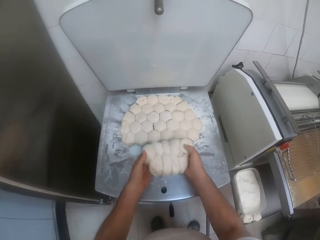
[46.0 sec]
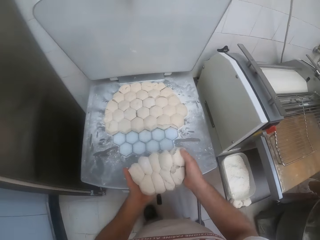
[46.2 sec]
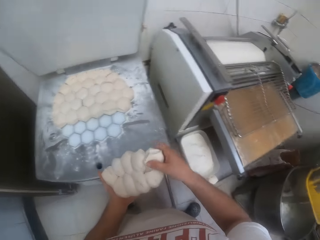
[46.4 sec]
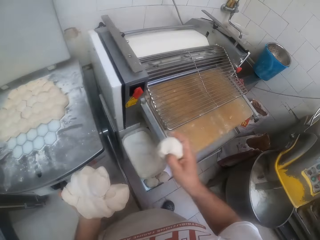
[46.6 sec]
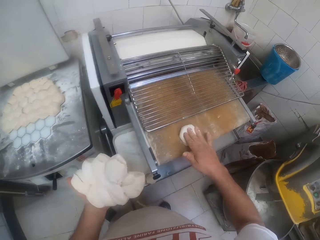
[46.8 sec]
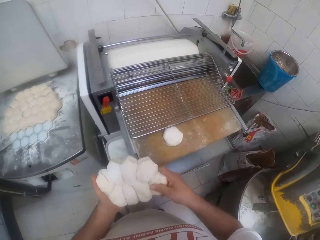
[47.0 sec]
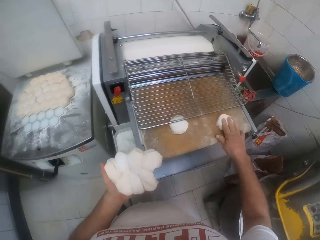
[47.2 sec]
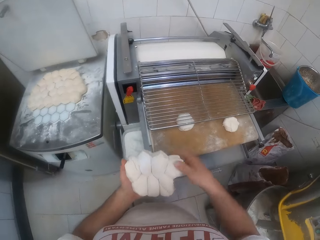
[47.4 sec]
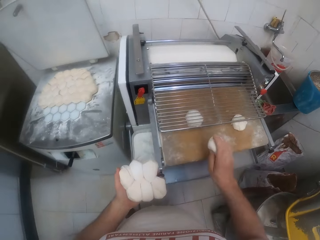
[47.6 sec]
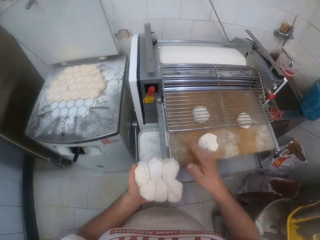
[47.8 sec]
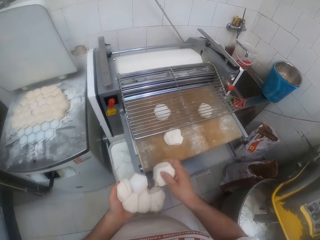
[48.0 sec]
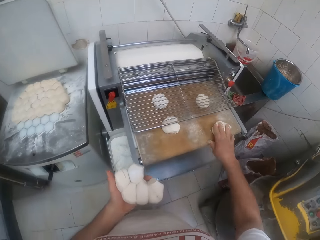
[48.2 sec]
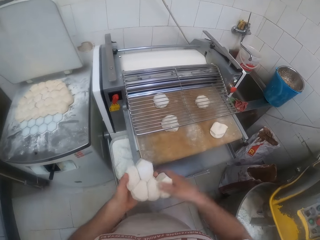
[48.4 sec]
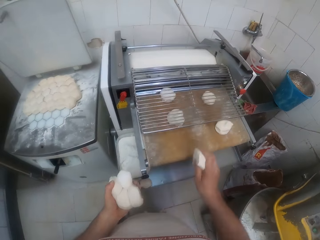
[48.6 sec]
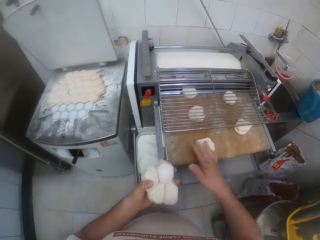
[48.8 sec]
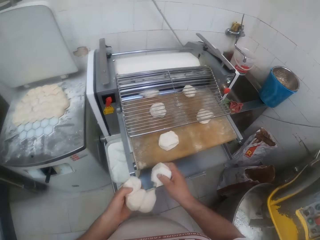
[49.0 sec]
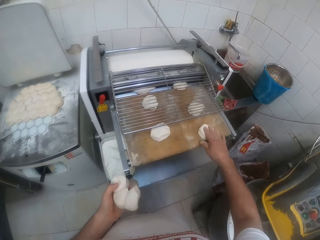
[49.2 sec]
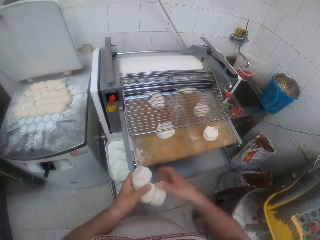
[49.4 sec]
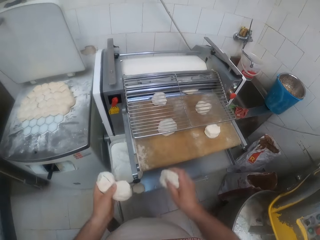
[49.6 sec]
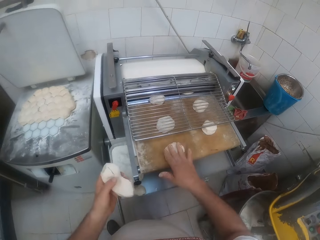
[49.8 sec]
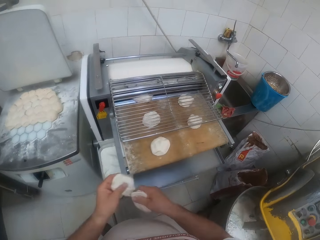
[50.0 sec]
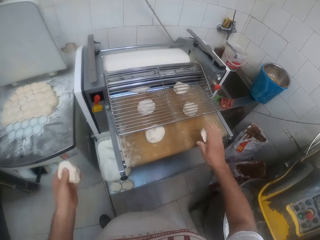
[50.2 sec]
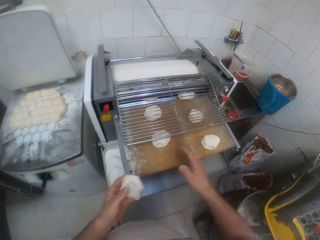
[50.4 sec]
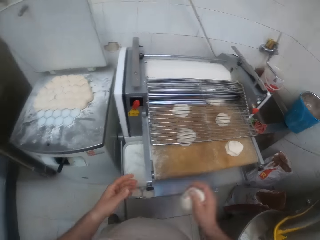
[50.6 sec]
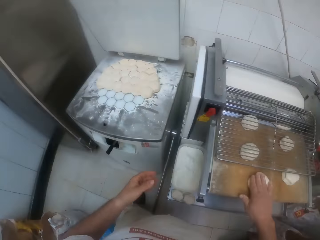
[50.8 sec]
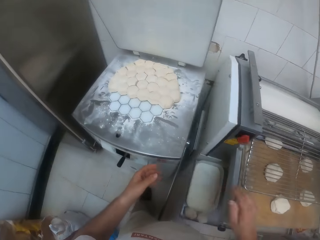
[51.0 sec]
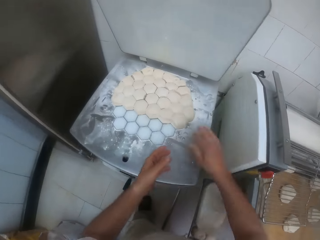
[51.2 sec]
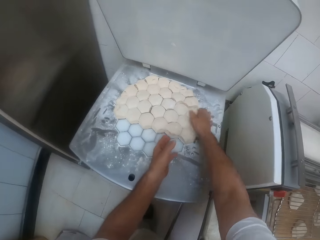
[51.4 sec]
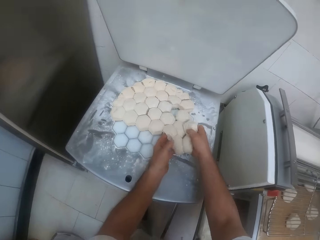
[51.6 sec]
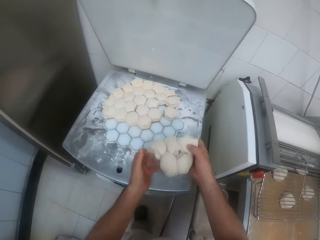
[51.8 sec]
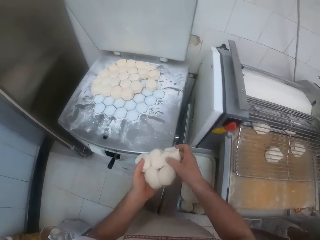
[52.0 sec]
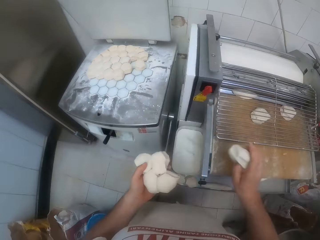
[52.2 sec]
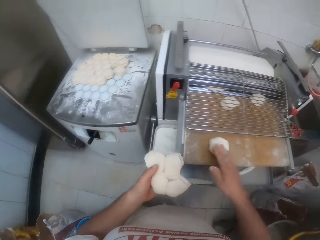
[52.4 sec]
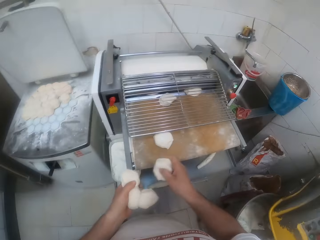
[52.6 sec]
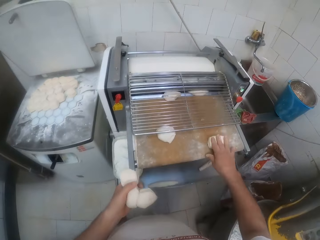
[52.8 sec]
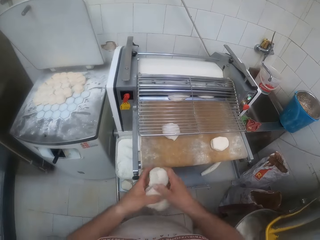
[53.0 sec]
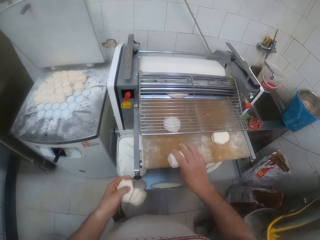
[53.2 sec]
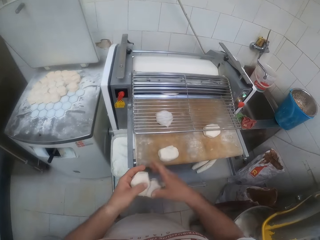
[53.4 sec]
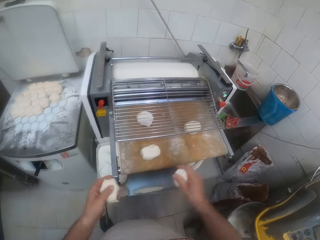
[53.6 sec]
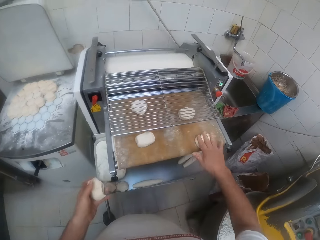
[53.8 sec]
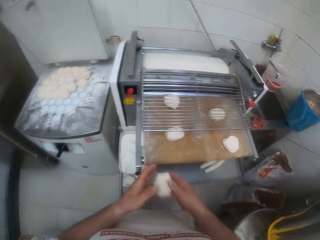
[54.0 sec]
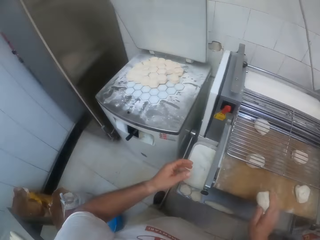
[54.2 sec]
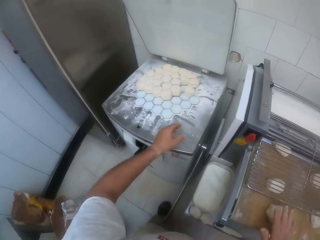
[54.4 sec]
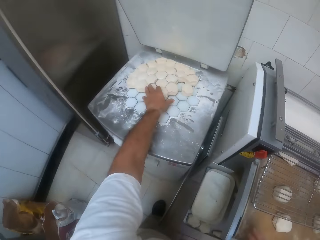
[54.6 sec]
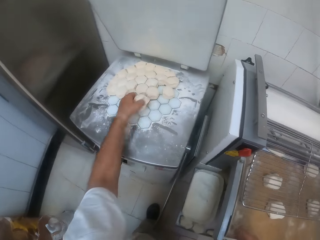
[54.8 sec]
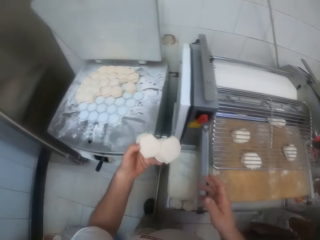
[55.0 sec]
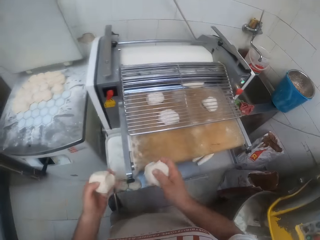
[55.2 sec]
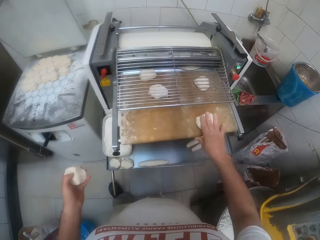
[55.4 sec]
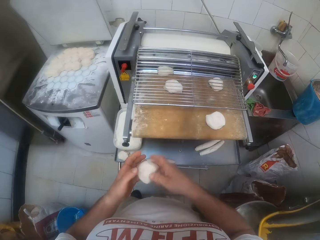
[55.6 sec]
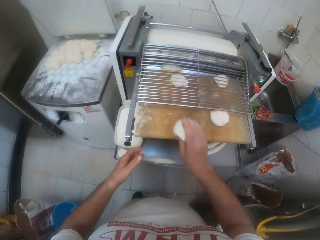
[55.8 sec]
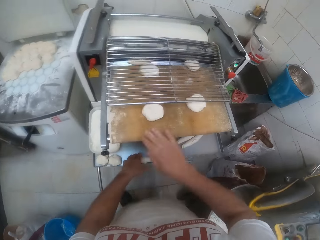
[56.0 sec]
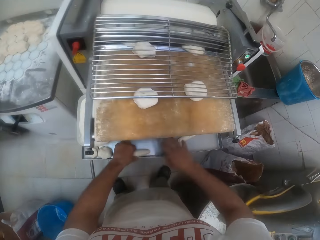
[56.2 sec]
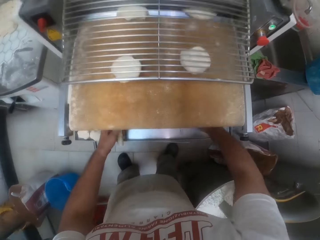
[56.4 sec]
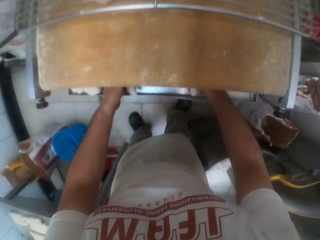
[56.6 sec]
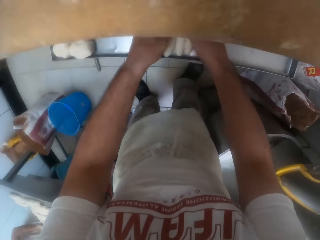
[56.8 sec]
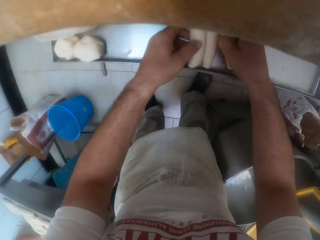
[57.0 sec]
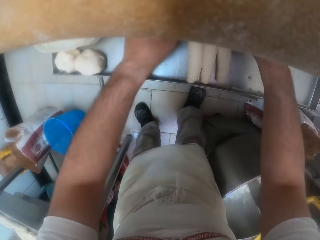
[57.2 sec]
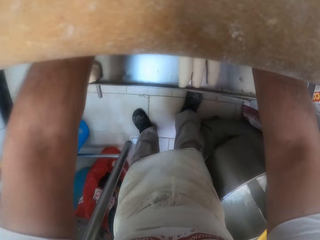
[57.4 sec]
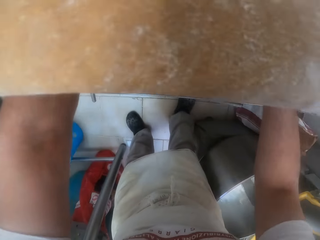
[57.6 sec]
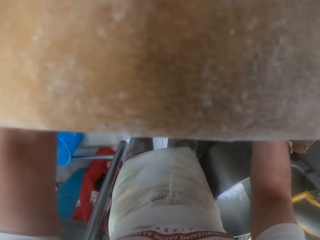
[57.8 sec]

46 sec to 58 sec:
The camera wearer takes some doughs from the dough press with both hands. He detaches a dough from the doughs with his right hand. He holds the doughs with his left hand. He places the dough in his right hand on the dough sheeter or dough roller. He detaches a dough from the doughs with his right hand. He places the dough in his right hand on the dough sheeter. He detaches a dough from the doughs with his right hand. He places the dough in his right hand on the dough sheeter. He detaches a dough from the doughs with his right hand. He places the dough in his right hand on the dough sheeter. He detaches a dough from the doughs with his right hand. He places the dough in his right hand on the dough sheeter. He detaches a dough from the doughs with his right hand. He places the dough in his right hand on the dough sheeter. He detaches a dough from the doughs with his right hand. He places the dough in his right hand on the dough sheeter. He detaches a dough from the doughs with his right hand. He places the dough in his right hand on the dough sheeter. He transfers the dough from his left hand to his right hand. He places the dough in his right hand on the dough sheeter. He takes some doughs from the dough press with both hands. He detaches a dough from the doughs with his right hand. He holds the doughs with his left hand. He places the dough in his right hand on the dough sheeter. He detaches a dough from the doughs with his right hand. He places the dough in his right hand on the dough sheeter. He detaches a dough from the doughs with his right hand. He places the dough in his right hand on the dough sheeter. He detaches a dough from the doughs with his right hand. He places the dough in his right hand on the dough sheeter. He transfers the dough from his left hand to his right hand. He places the dough in his right hand on the dough sheeter. He takes two doughs from the dough press with his left hand. He detaches a dough from the doughs with his right hand. He places the dough in his right hand on the dough sheeter. He transfers the dough from his left hand to his right hand. He places the dough in his right hand on the dough sheeter. He moves a dough on the dough sheeter with his left hand. He picks the dough from the dough roller. He joins some doughs together on the dough sheeter with both hands.

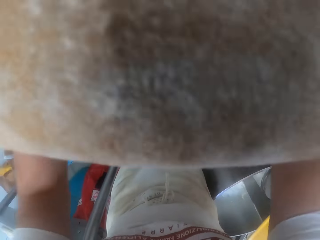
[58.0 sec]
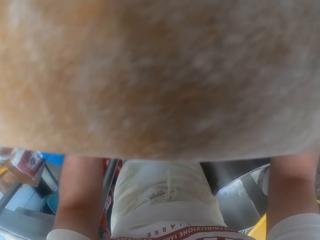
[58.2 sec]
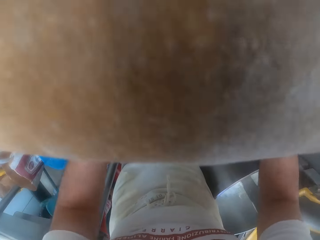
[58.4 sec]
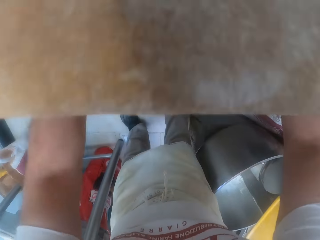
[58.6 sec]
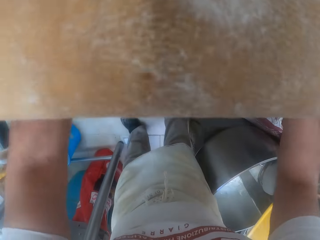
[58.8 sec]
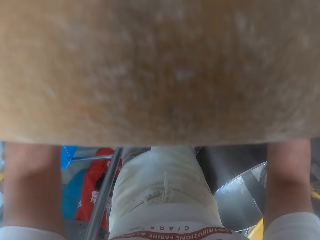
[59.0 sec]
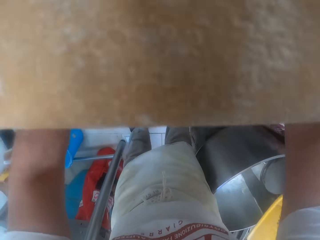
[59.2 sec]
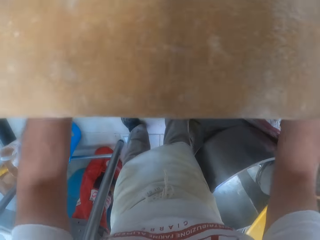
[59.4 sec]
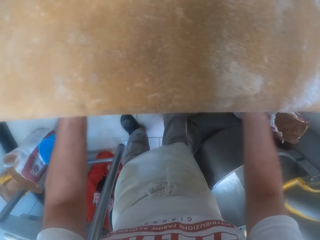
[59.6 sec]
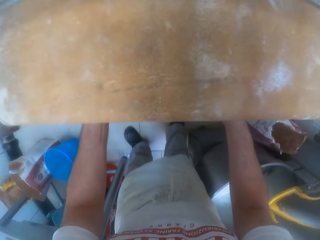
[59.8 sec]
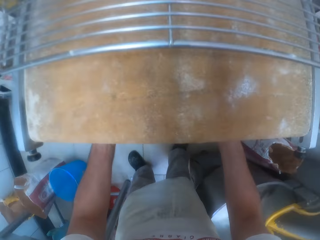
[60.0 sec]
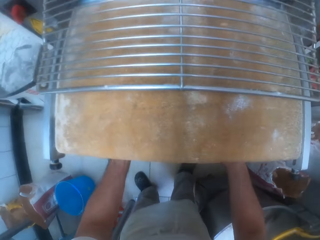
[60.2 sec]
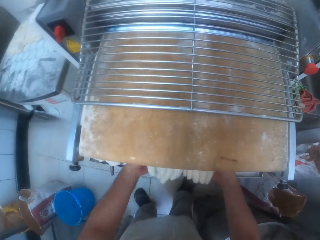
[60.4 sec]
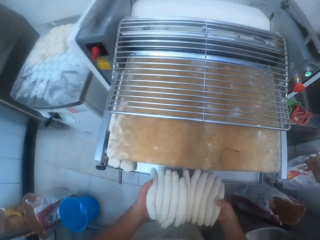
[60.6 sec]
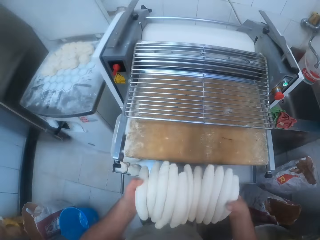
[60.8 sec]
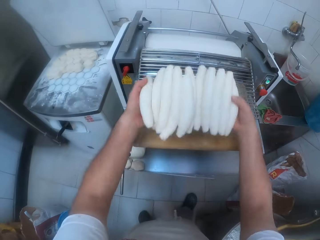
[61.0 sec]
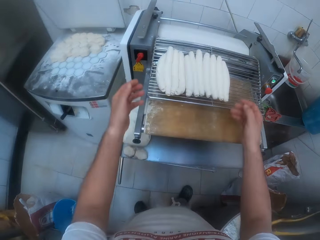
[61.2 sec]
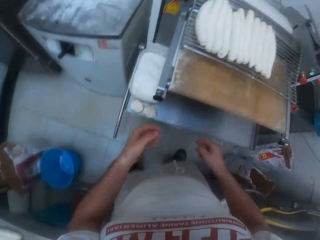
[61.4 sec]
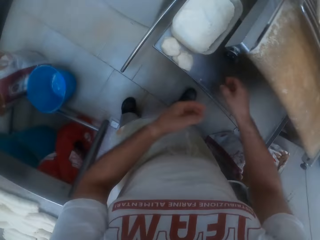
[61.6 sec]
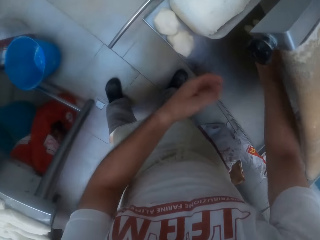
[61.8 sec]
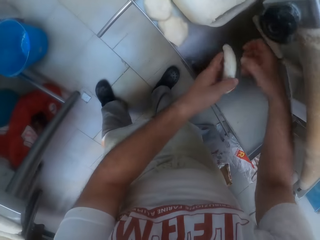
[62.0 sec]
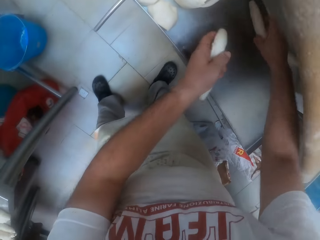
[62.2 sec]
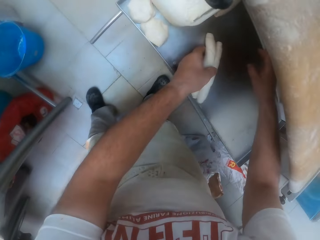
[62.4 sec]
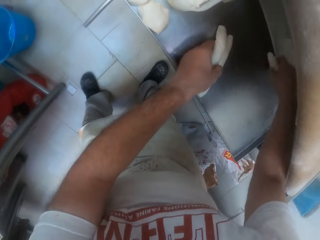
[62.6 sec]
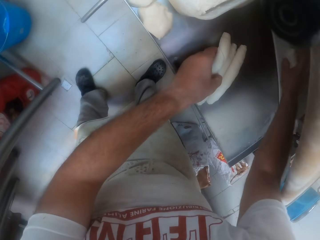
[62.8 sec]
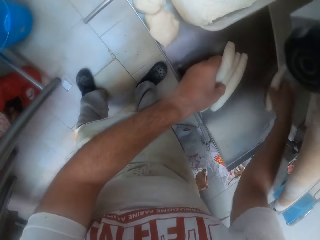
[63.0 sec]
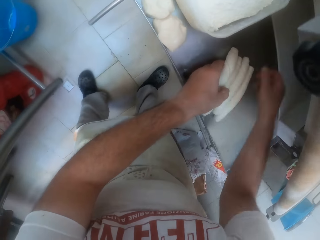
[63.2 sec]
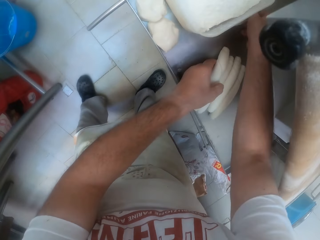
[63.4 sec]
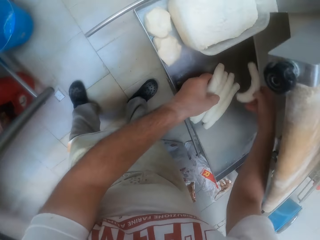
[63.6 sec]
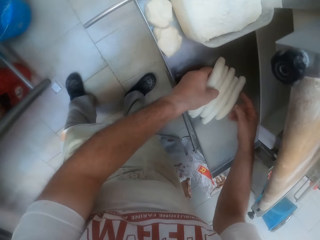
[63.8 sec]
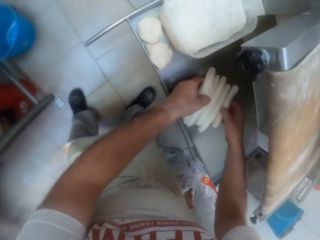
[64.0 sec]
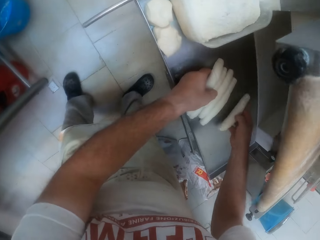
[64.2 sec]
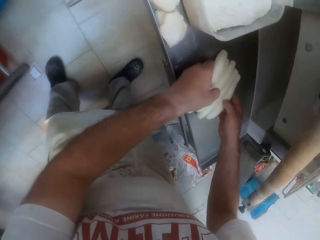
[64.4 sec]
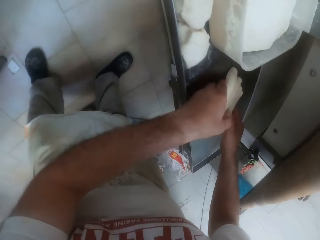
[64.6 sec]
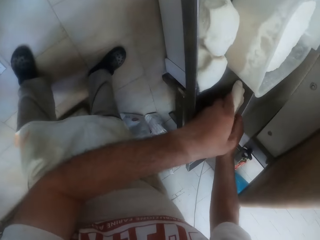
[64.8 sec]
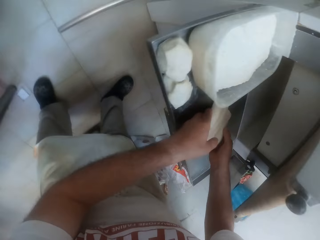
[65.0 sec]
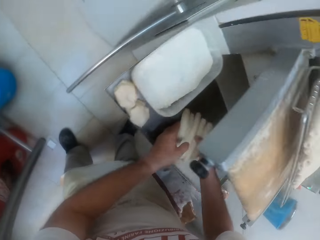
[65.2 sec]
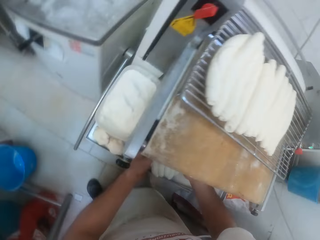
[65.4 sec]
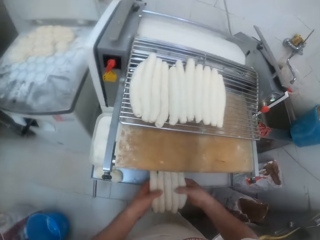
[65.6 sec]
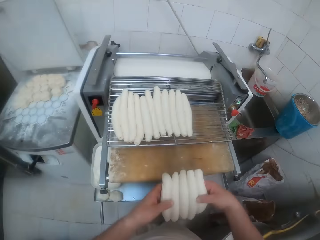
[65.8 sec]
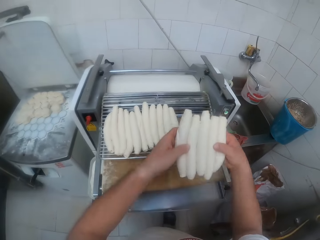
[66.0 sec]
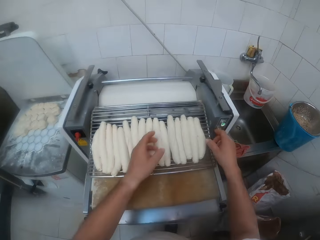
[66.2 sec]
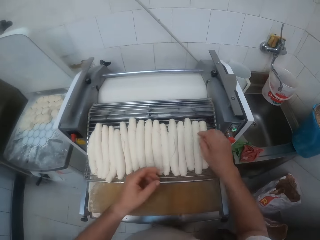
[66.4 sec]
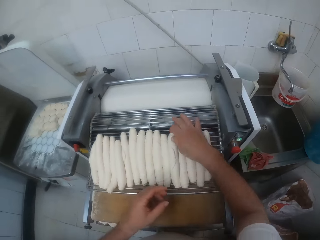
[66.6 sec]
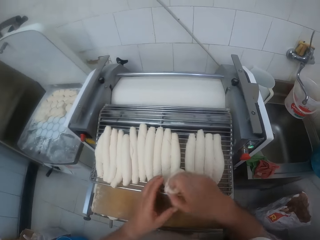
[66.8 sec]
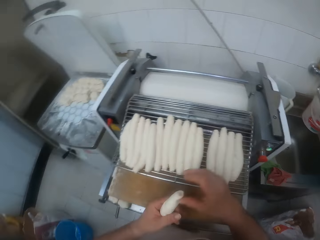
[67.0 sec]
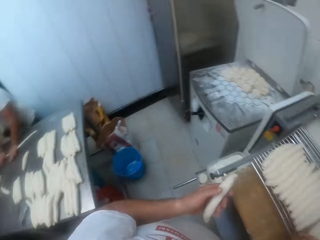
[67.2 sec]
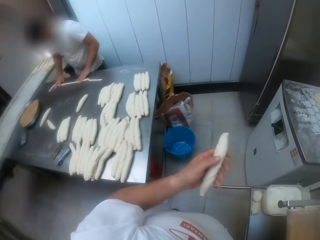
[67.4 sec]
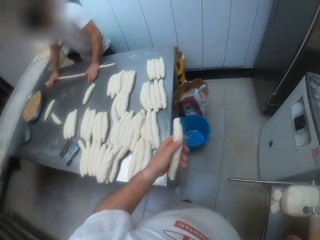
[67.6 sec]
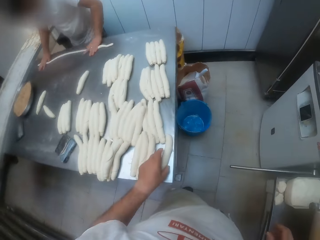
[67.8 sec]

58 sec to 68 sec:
The camera wearer joins some doughs together on the dough sheeter with both hands. He carries some doughs from the dough sheeter with both hands. He places the doughs on the dough sheeter with both hands. He moves some doughs on the dough sheeter with his right hand. He picks the dough from the dough roller. He carries the doughs from the dough sheeter with both hands. He places the doughs on the dough sheeter with both hands. He takes a dough from the dough sheeter with his right hand and transfers the dough from his right hand to his left hand. A man rolls a dough on the table with both hands.
